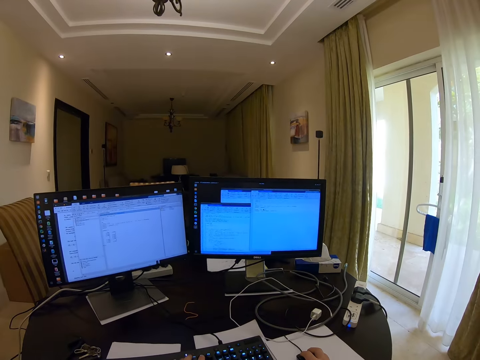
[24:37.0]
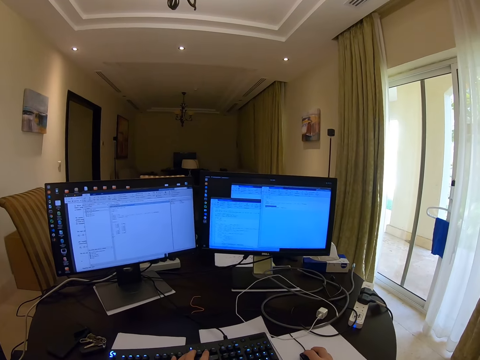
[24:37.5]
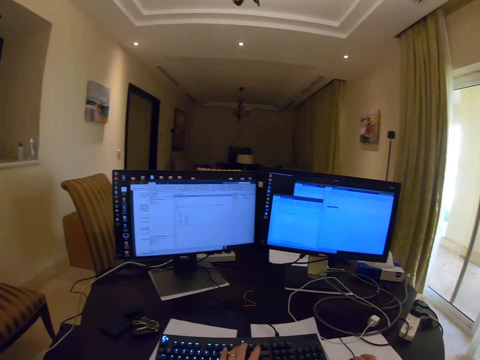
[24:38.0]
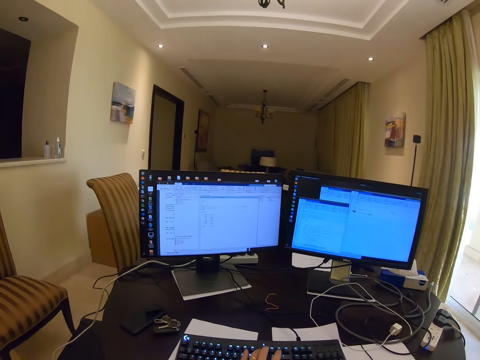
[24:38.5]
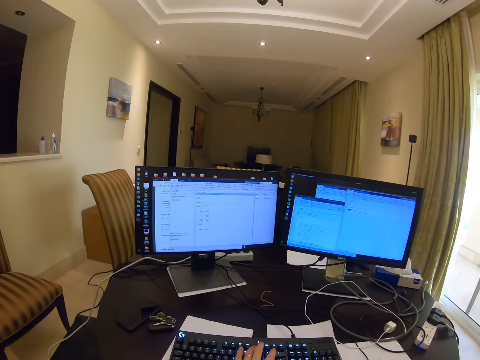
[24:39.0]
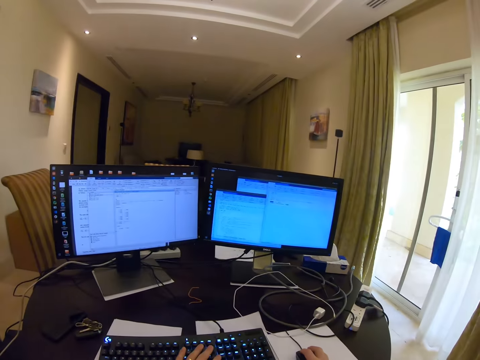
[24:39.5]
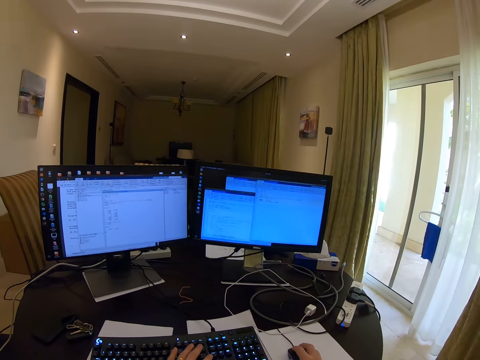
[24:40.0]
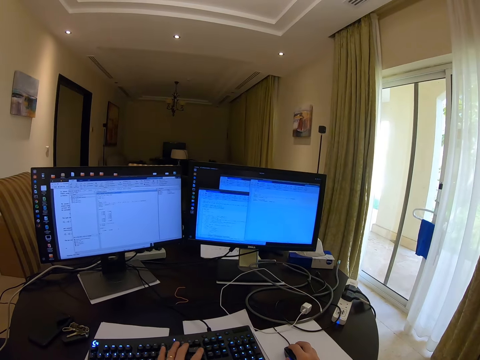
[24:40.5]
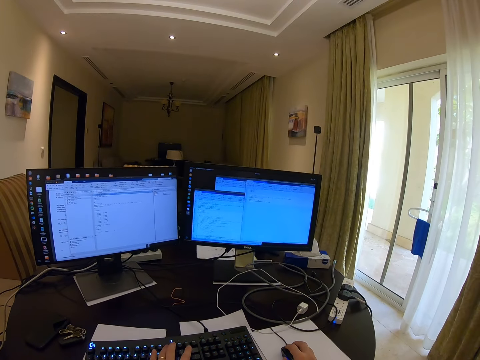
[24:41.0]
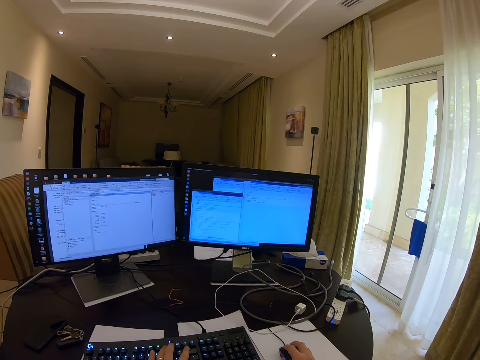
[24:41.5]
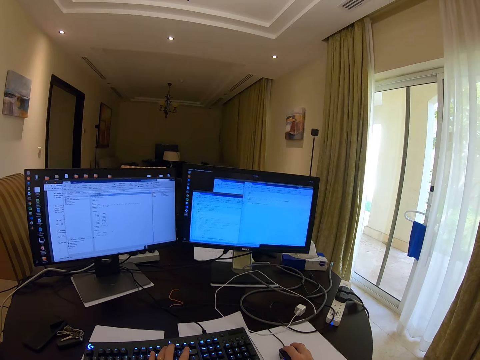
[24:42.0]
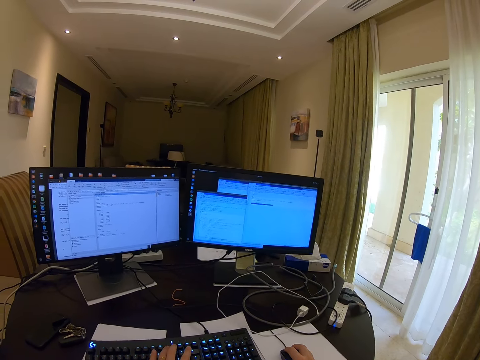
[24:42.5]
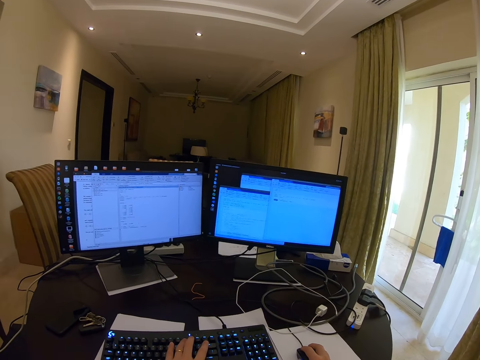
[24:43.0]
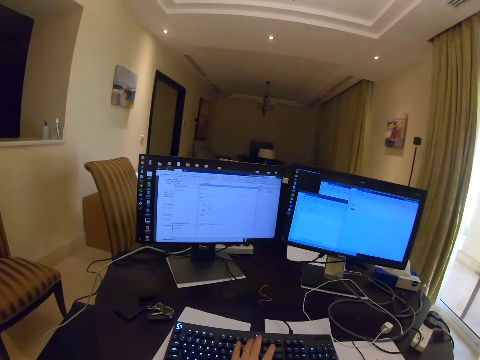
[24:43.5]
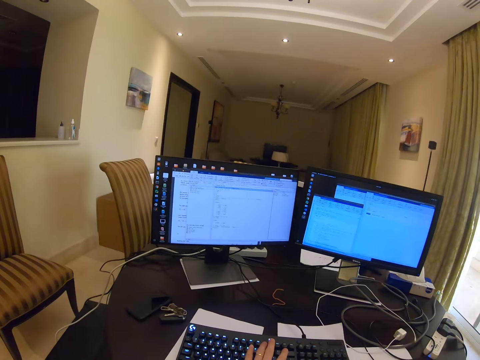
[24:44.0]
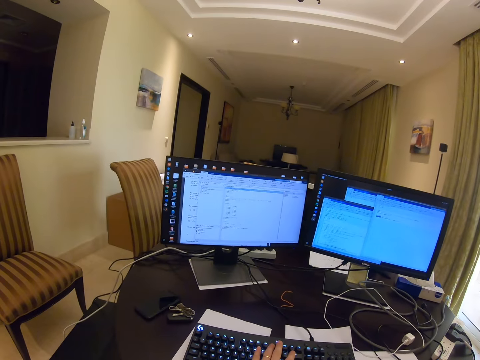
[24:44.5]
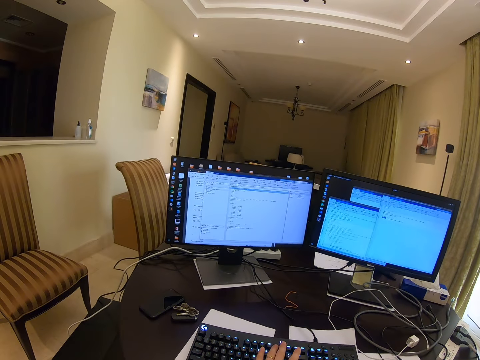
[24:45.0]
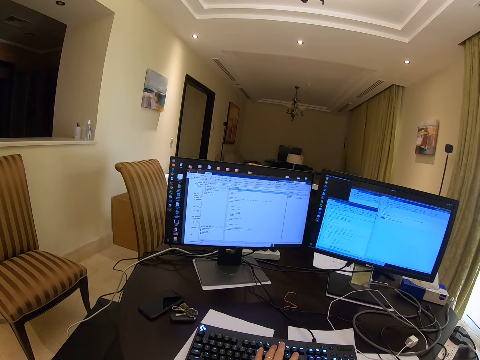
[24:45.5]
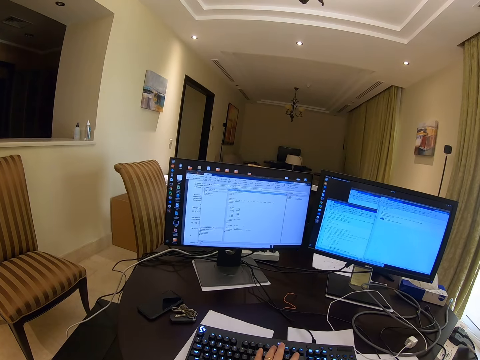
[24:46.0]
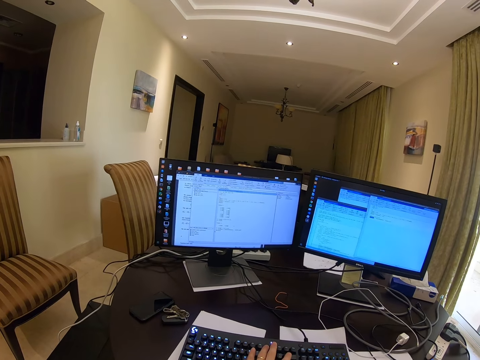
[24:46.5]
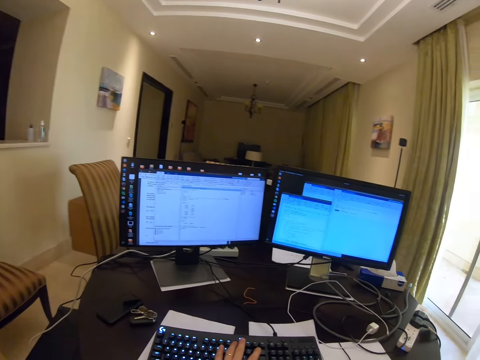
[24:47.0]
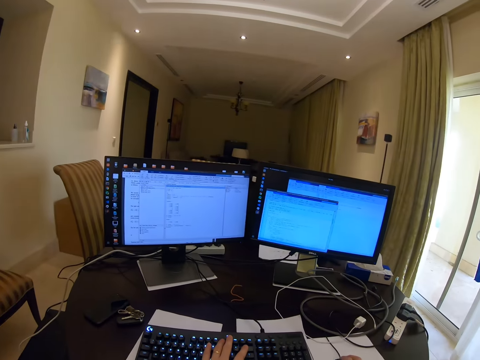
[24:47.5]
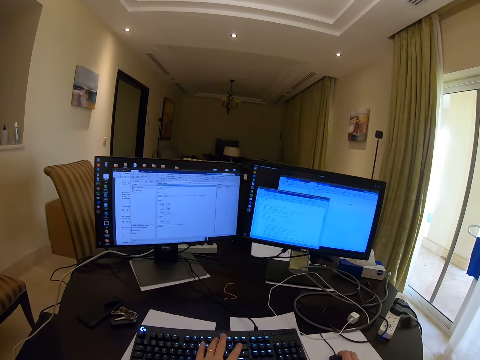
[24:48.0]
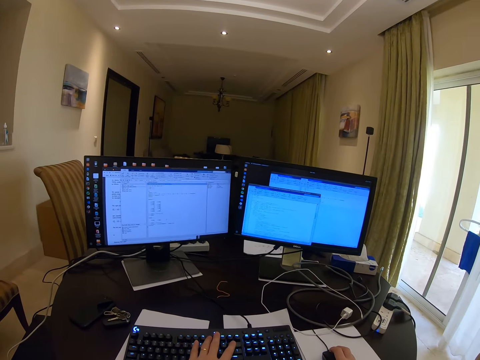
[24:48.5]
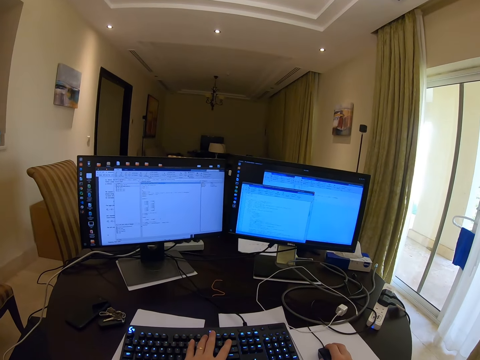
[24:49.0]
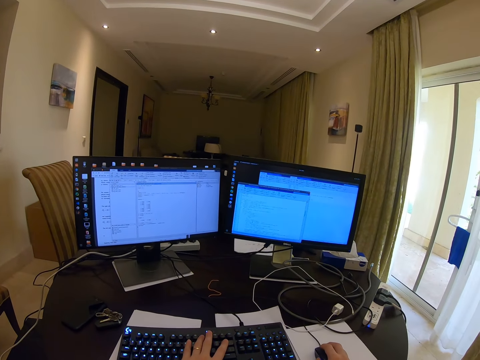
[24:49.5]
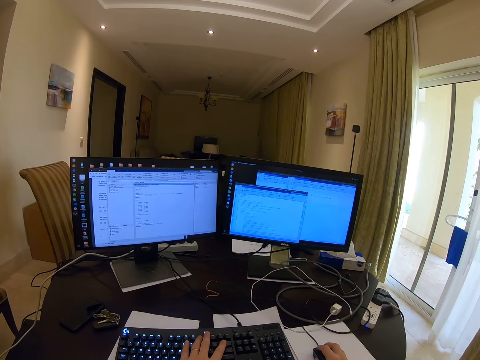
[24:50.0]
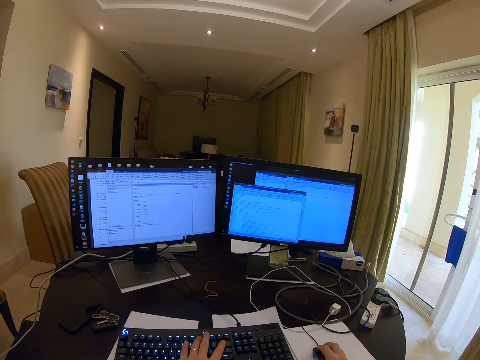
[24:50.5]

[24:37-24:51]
The camera wearer types on the keyboard. They tap a finger on the keyboard. They click the mouse.

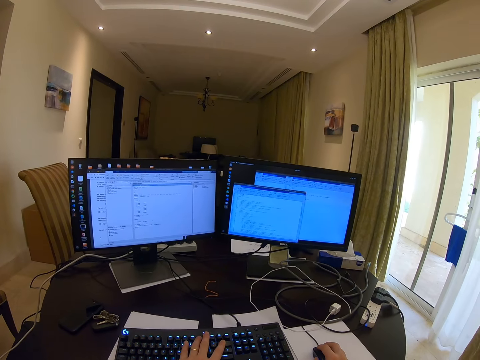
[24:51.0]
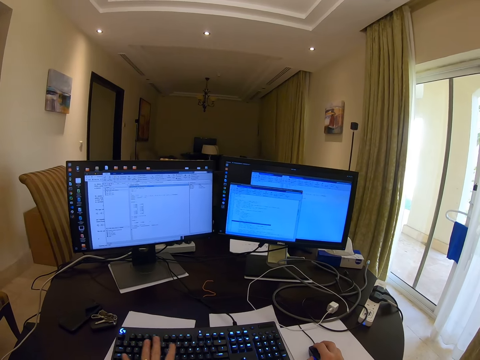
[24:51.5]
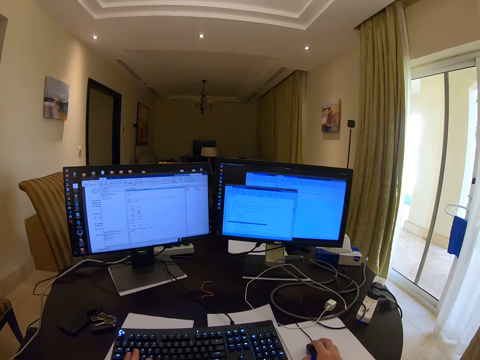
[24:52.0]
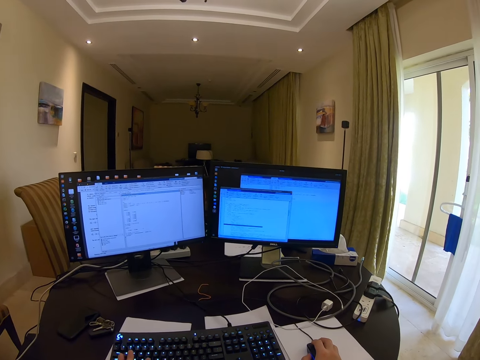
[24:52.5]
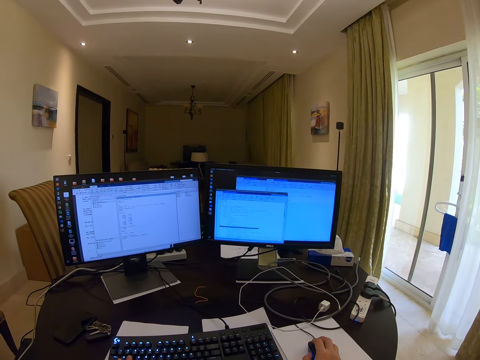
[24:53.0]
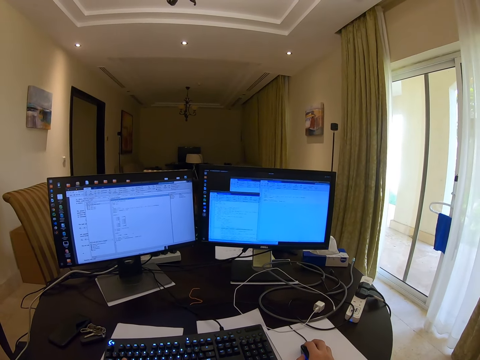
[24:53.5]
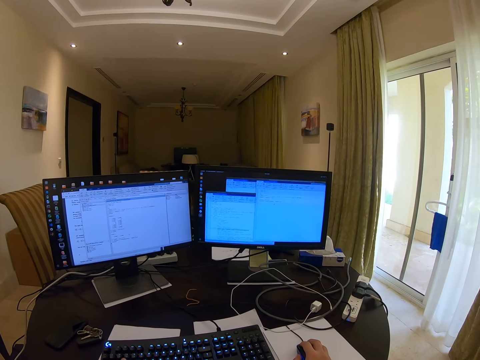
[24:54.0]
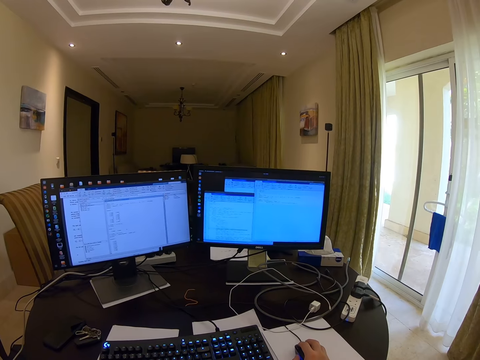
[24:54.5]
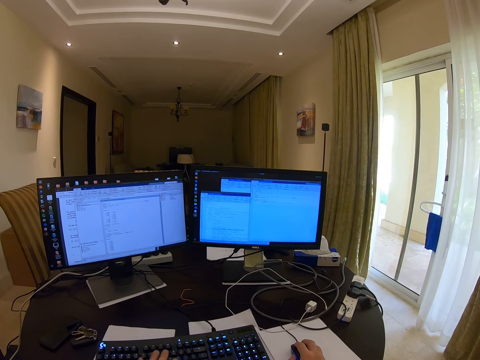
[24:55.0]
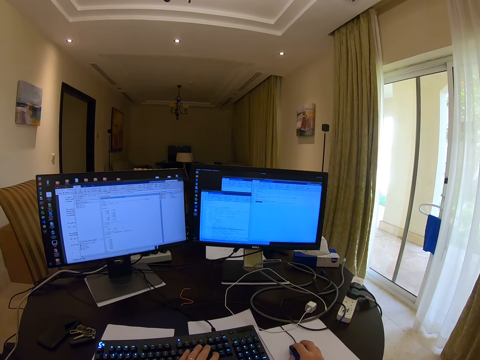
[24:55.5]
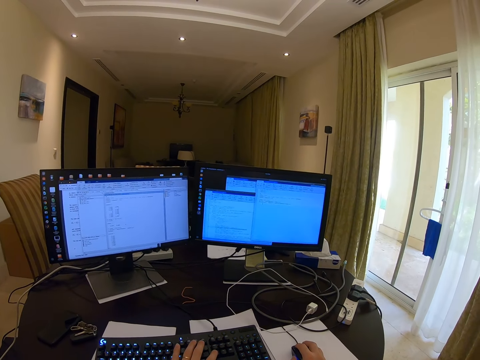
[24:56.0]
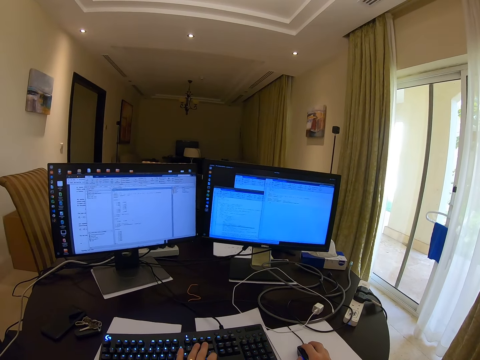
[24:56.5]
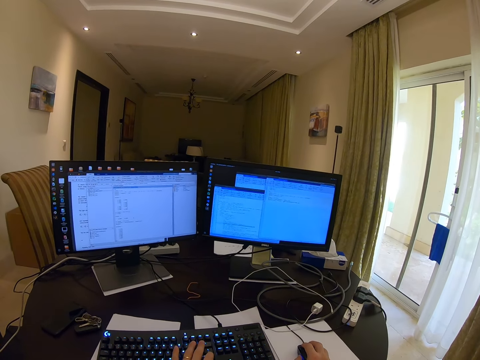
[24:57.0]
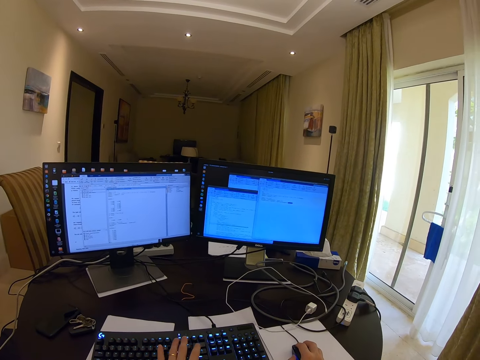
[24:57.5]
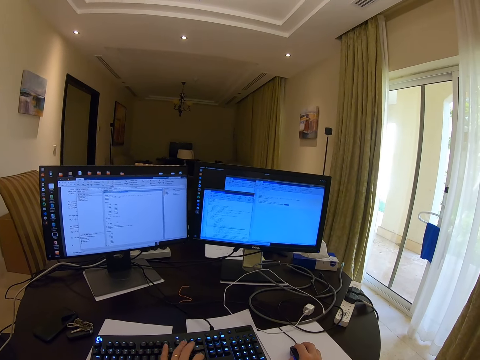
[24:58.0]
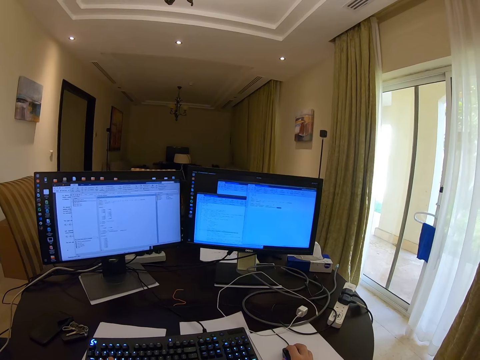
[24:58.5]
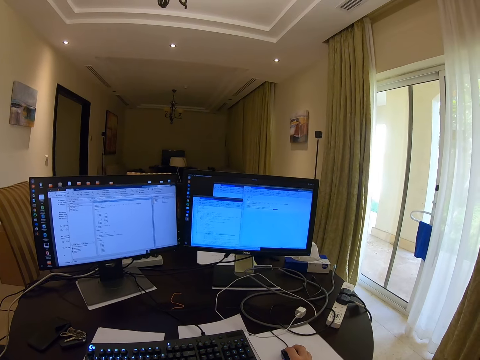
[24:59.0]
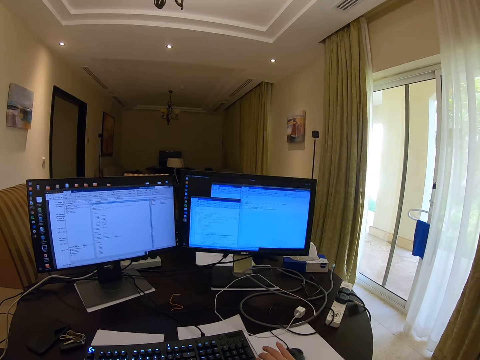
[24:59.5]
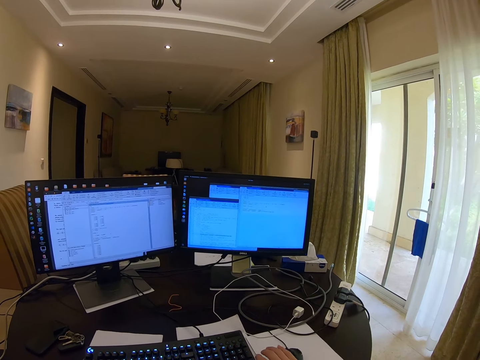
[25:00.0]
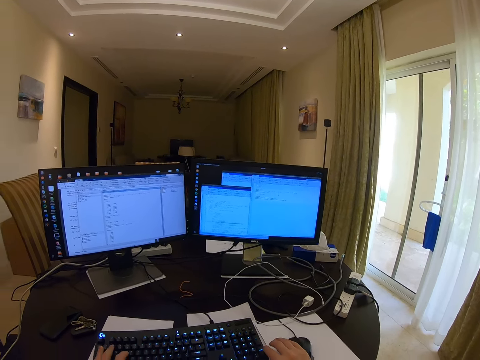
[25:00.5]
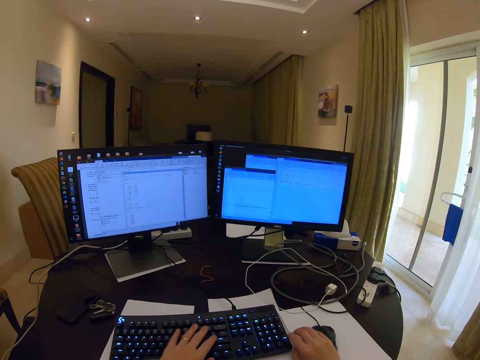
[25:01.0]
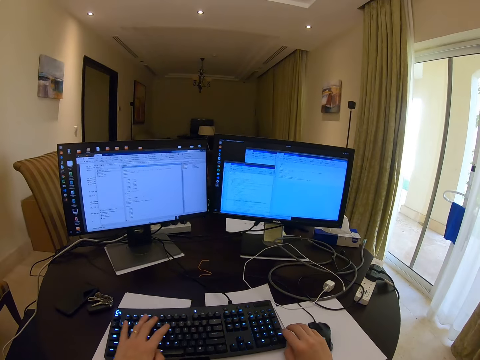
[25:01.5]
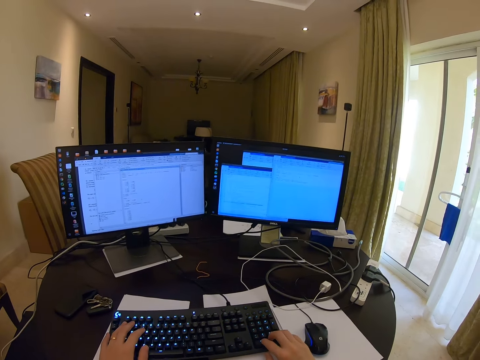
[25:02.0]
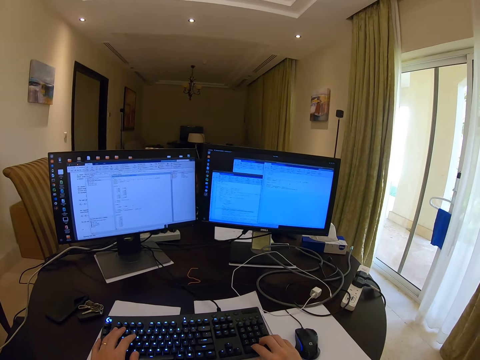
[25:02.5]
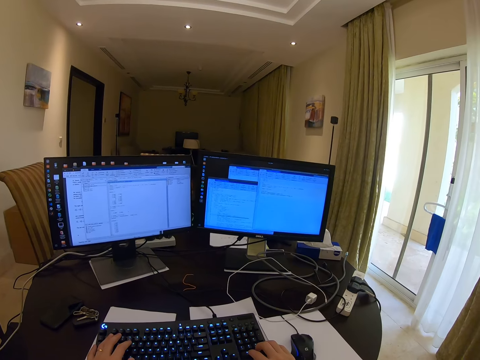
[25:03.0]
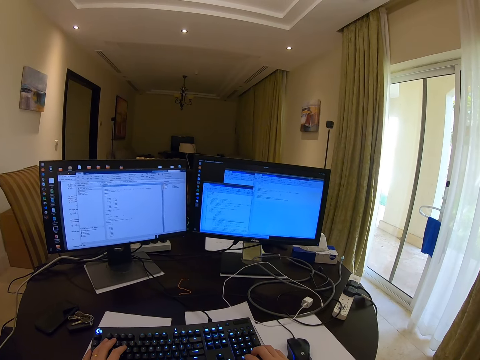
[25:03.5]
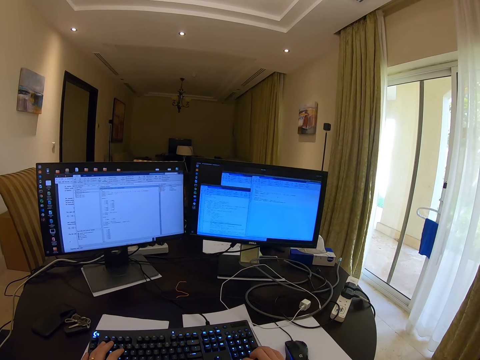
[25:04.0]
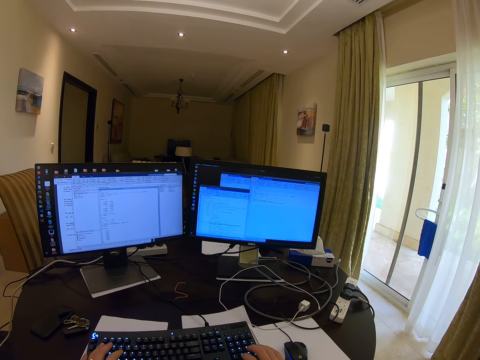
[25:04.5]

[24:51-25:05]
The camera wearer types on the keyboard. They drag the mouse. They type on the keyboard.
